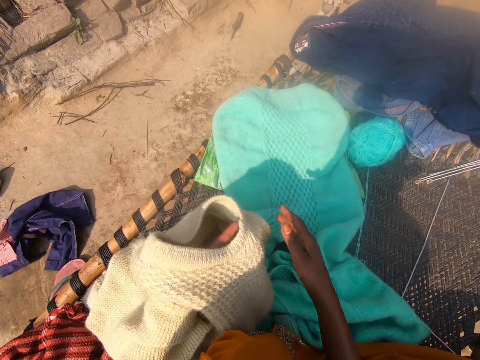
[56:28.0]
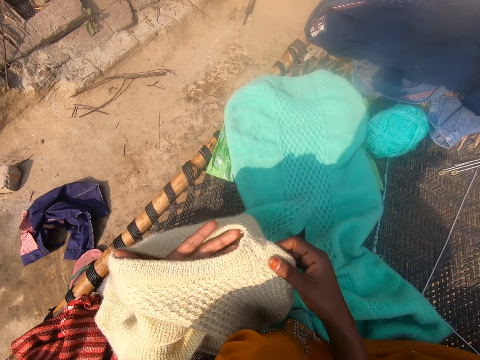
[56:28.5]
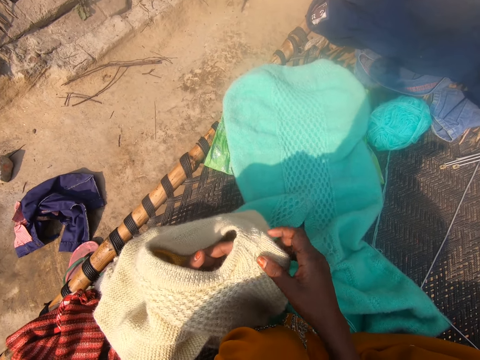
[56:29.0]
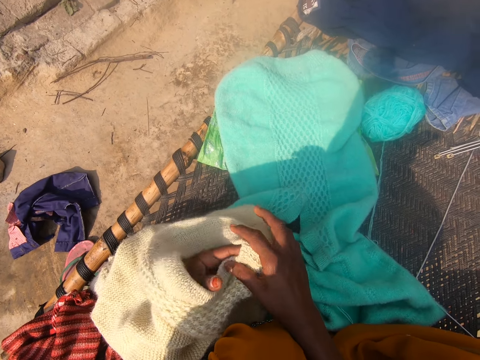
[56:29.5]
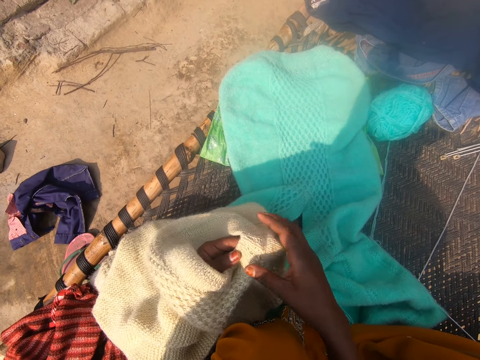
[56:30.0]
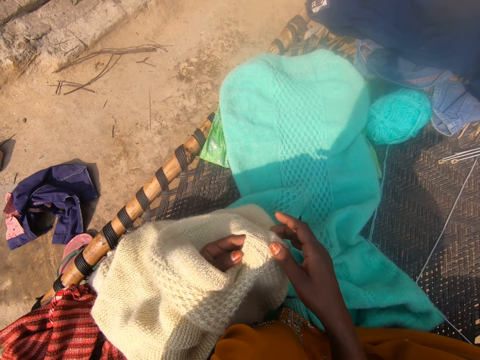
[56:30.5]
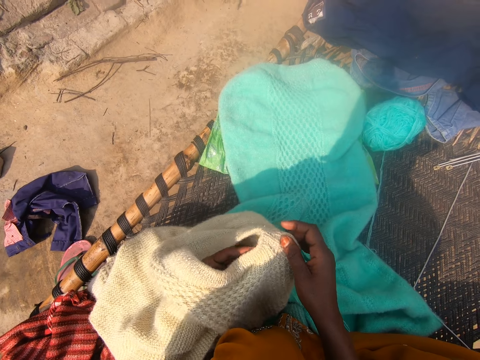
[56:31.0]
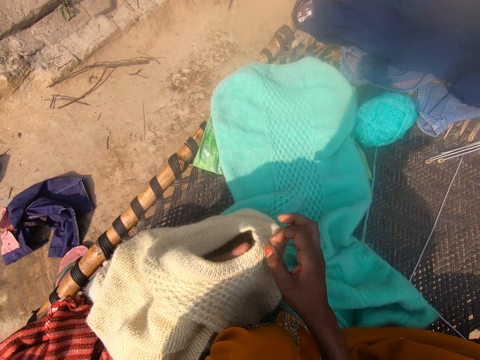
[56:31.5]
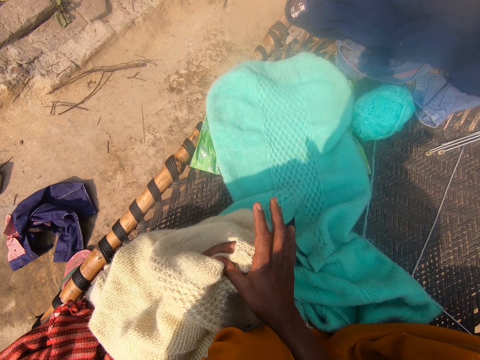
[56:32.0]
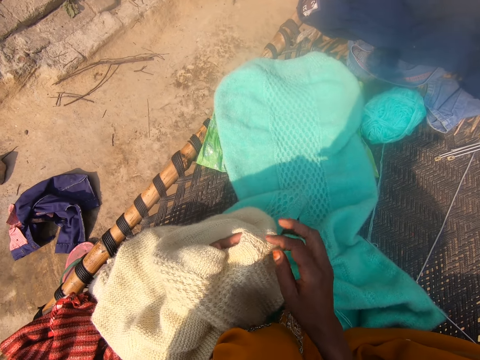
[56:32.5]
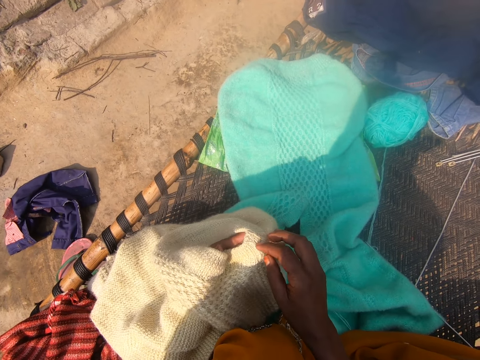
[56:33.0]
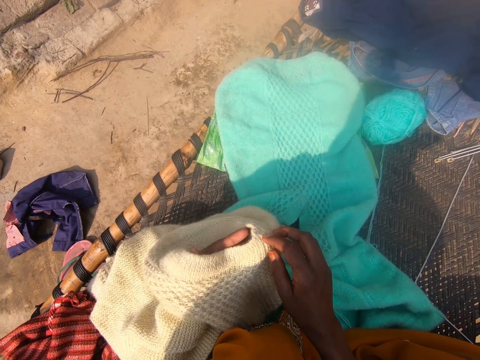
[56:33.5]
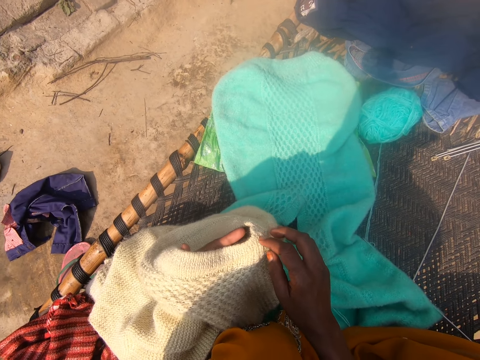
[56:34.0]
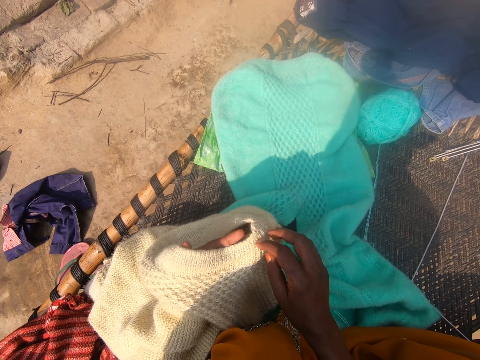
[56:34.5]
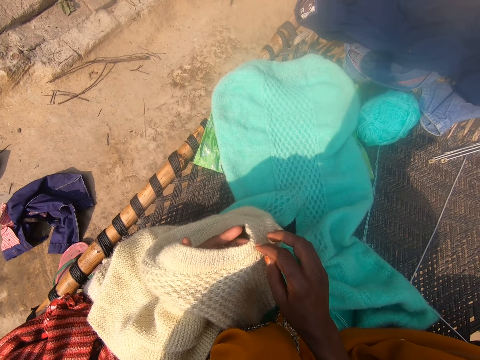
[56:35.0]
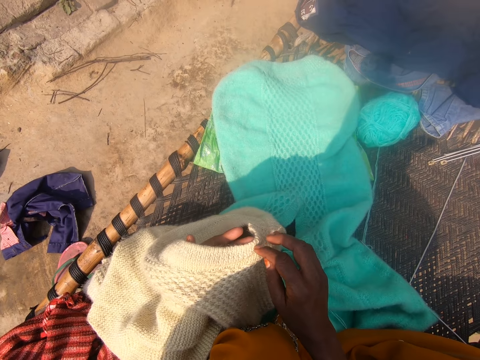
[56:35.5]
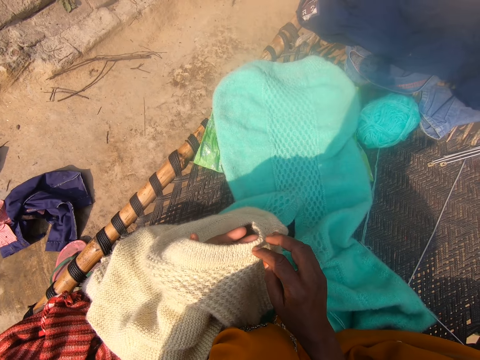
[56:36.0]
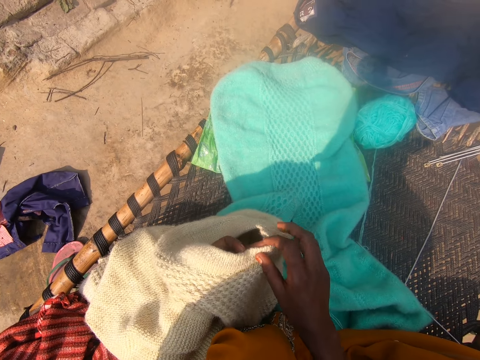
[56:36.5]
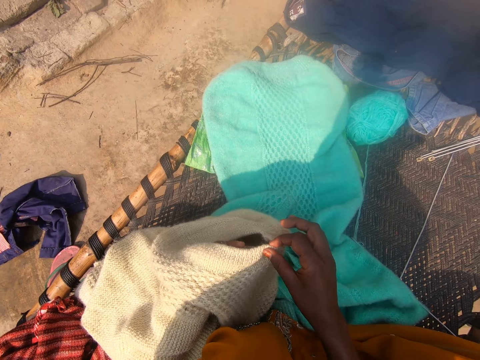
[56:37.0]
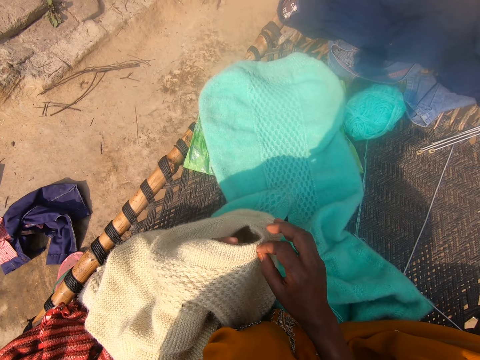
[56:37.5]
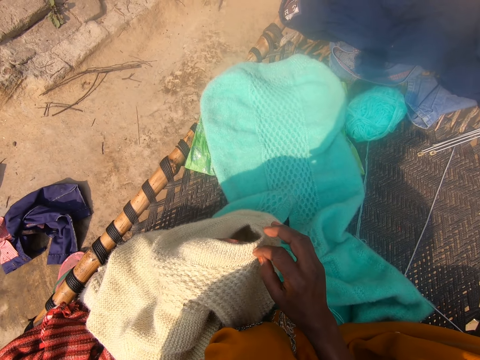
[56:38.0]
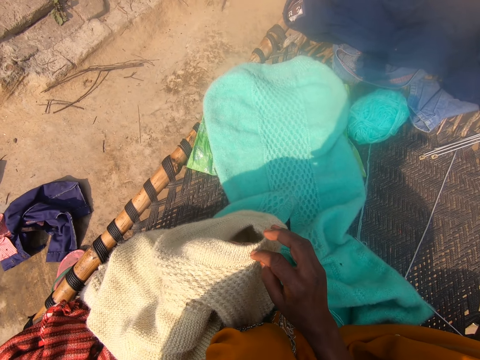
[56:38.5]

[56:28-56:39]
The camera wearer measures the shoulder of a knitted cloth with her hands. She counts the fabric patterns.

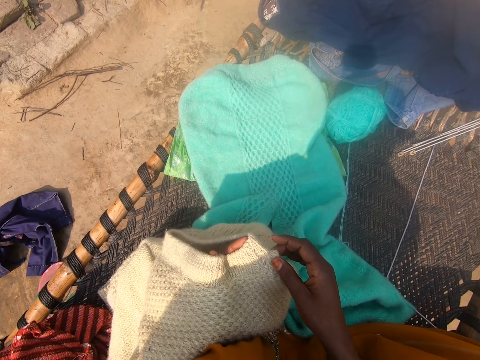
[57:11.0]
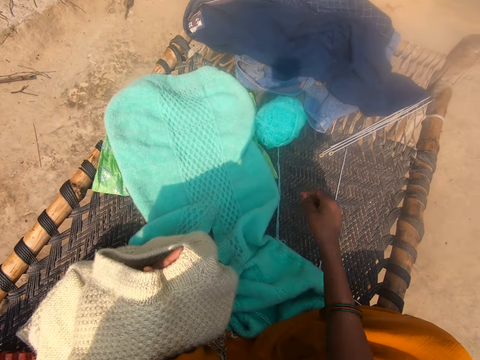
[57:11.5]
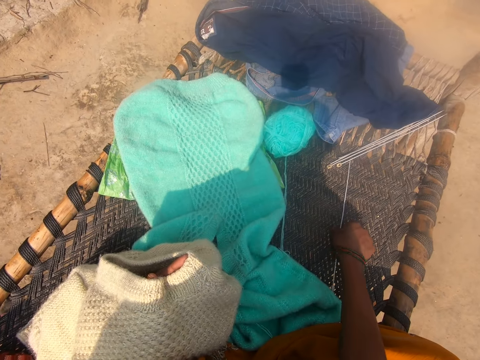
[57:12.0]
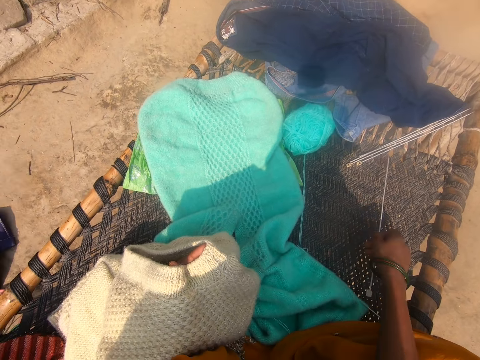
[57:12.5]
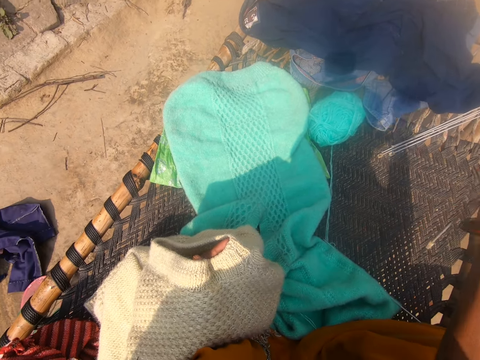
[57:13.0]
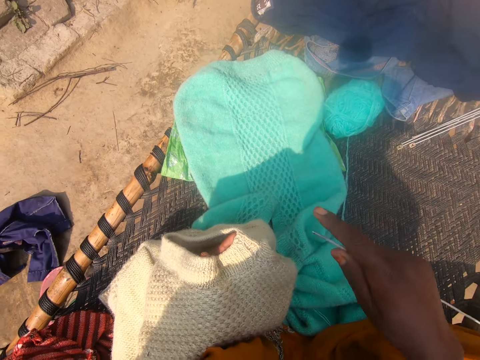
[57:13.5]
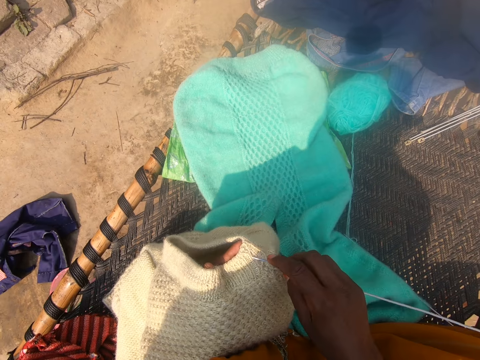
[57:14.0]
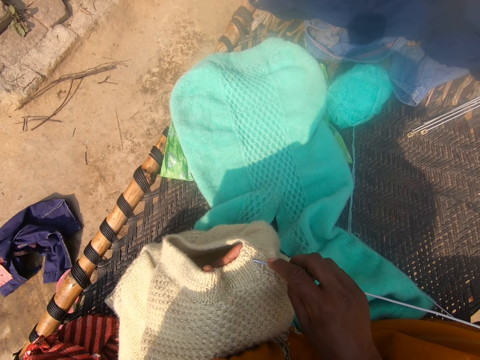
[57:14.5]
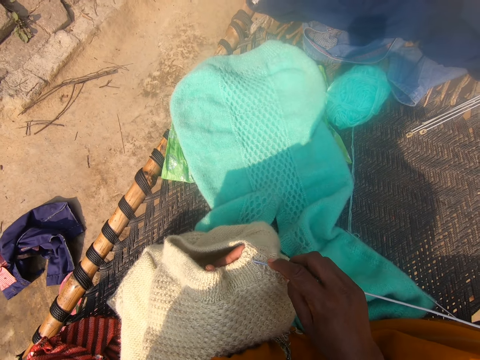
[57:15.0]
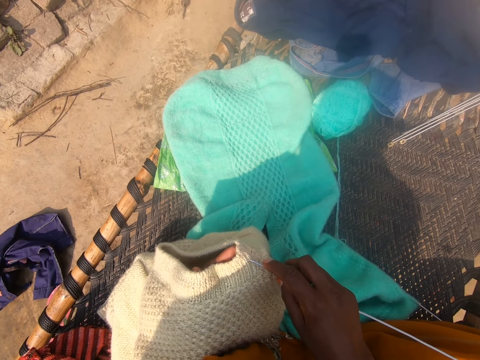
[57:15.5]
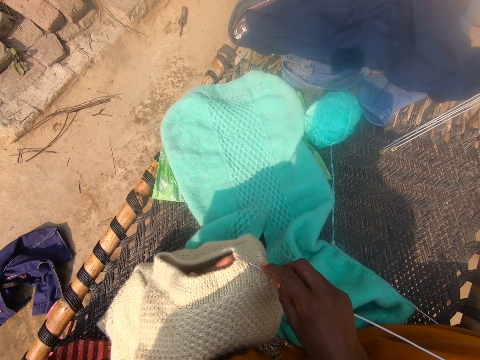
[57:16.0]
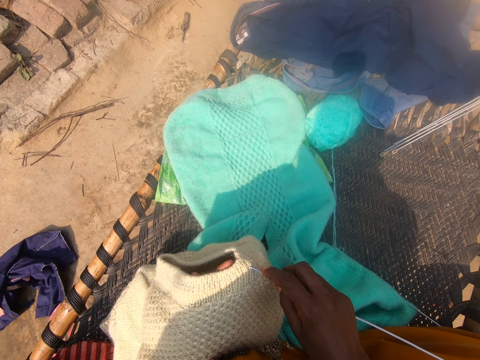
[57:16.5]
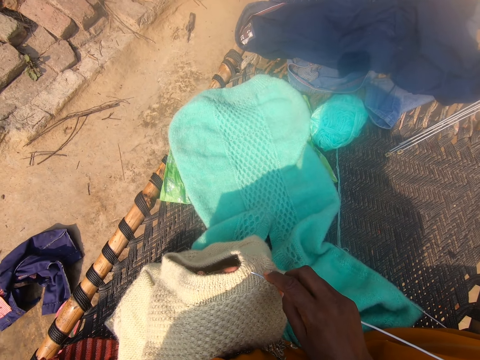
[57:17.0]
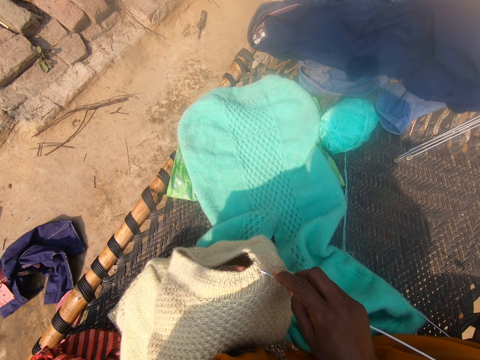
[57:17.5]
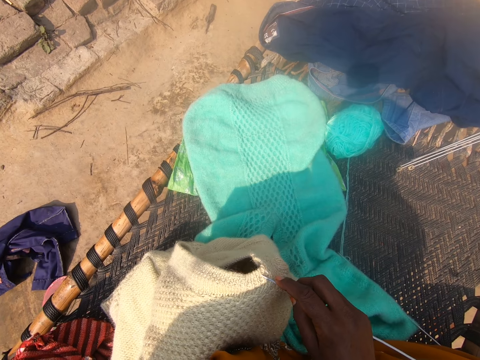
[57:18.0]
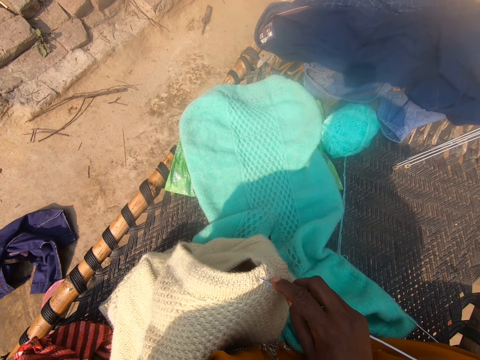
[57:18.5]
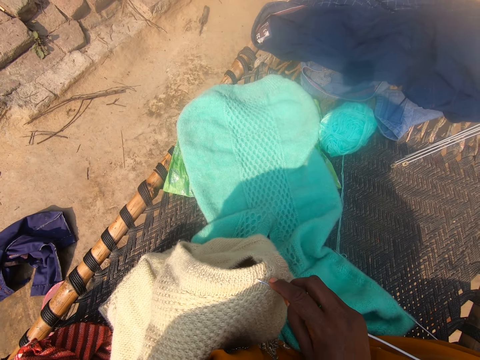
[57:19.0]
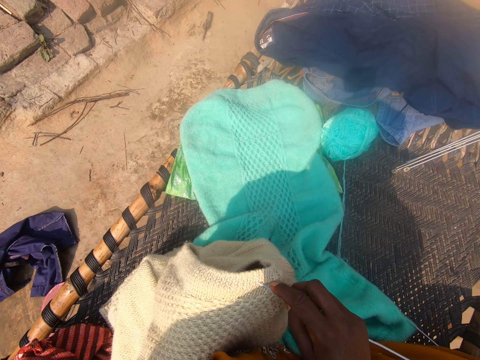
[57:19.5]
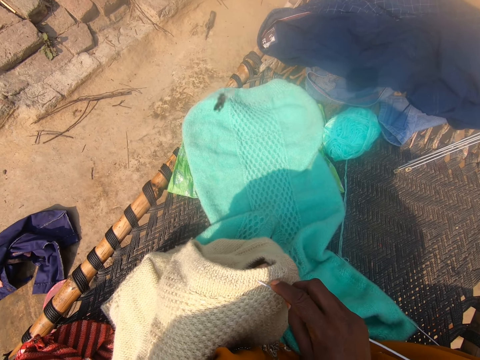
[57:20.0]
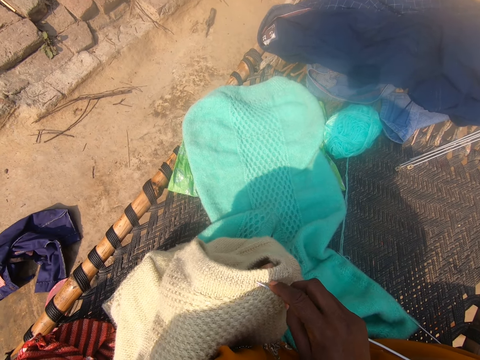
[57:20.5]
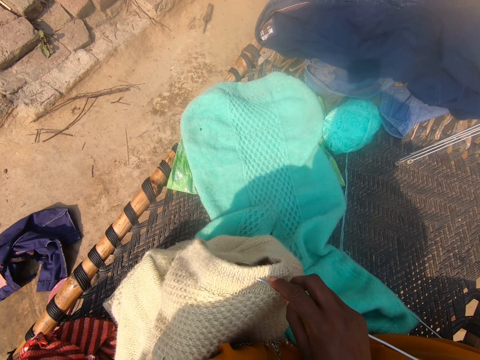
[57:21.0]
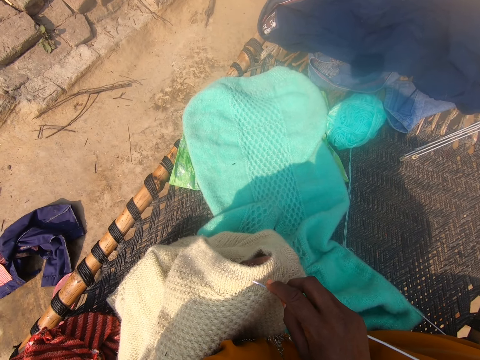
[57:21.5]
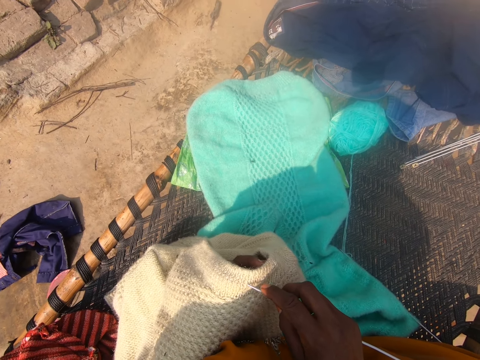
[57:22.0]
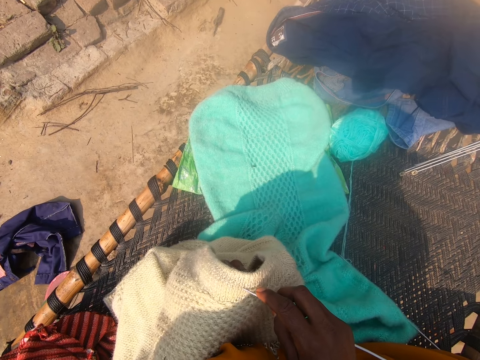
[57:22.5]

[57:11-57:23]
The camera wearer picks up a knitting pin with her hand. She measures the shoulder of a knitted cloth with the knitting pin. She counts the fabric patterns.

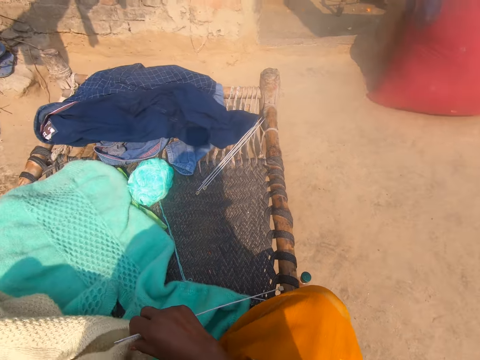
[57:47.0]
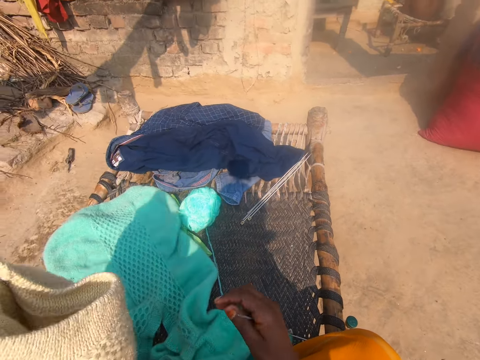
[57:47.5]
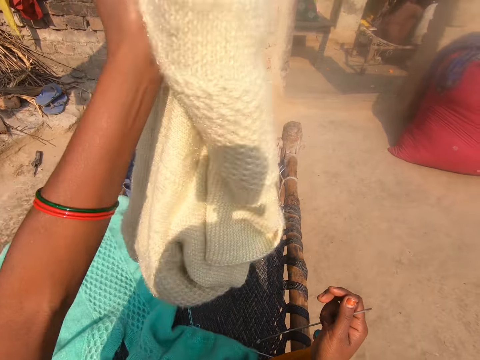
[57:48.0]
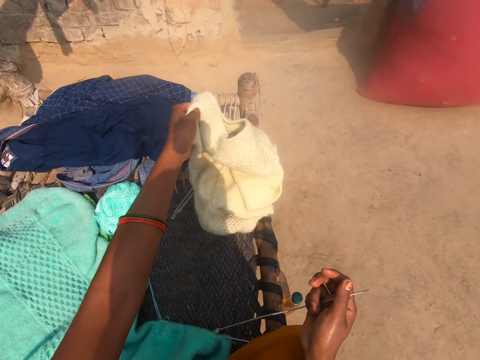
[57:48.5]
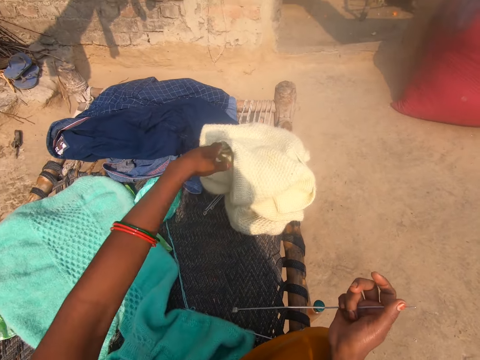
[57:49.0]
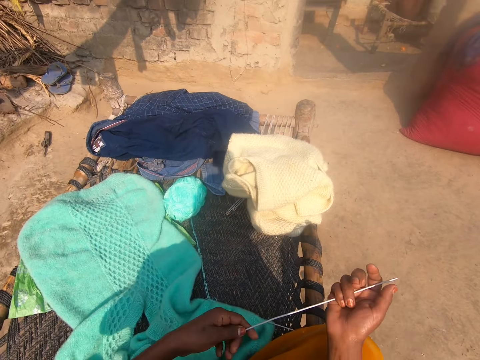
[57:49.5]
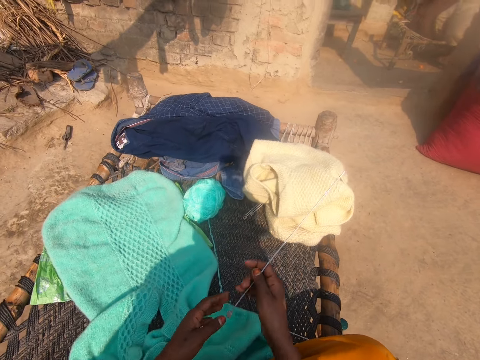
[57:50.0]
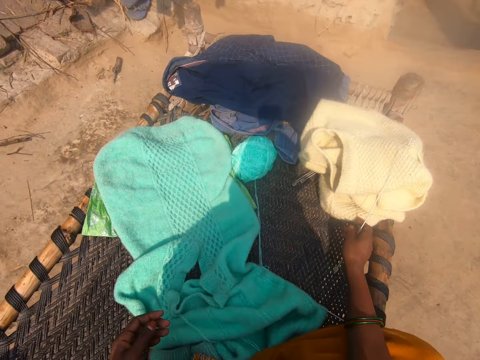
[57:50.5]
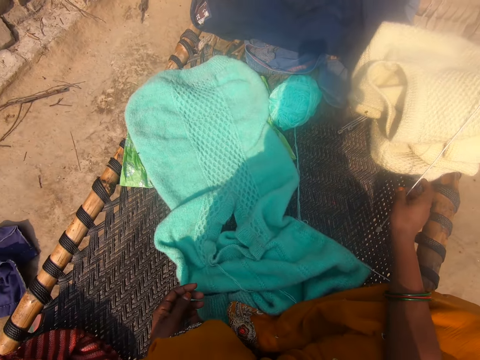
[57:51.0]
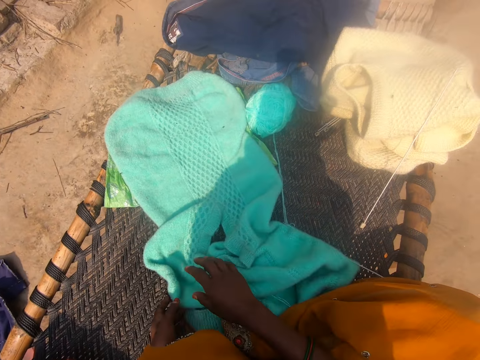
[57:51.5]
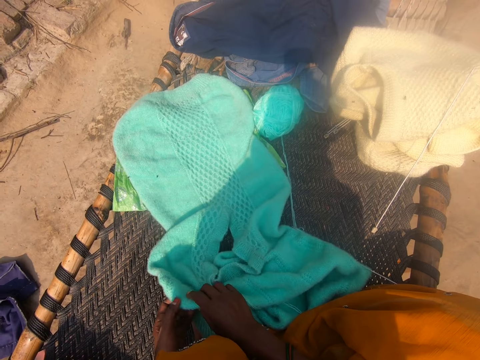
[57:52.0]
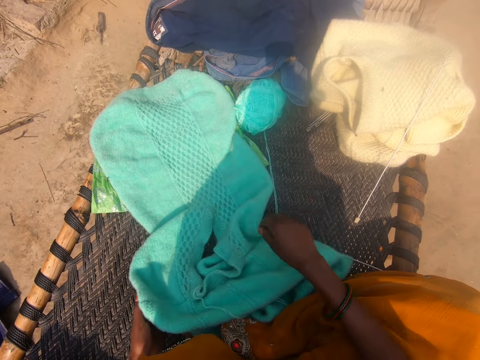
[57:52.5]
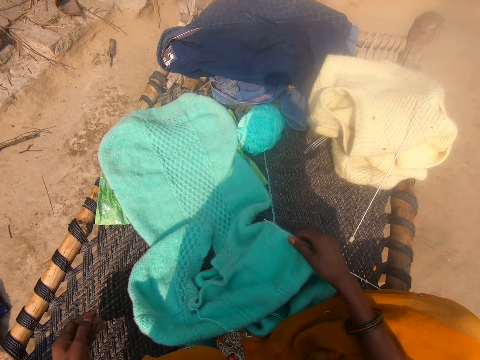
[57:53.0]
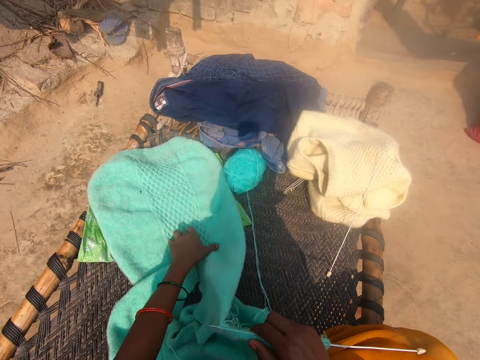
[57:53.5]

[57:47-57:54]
The camera wearer puts the knitted cloth on the weaved bed. She puts the knitting pin on the weaved bed. She picks up another knitted cloth with her hand.
